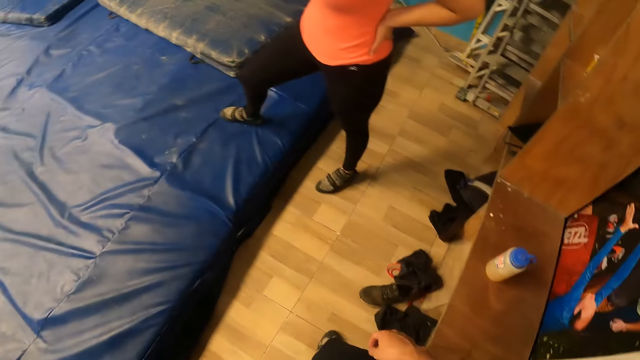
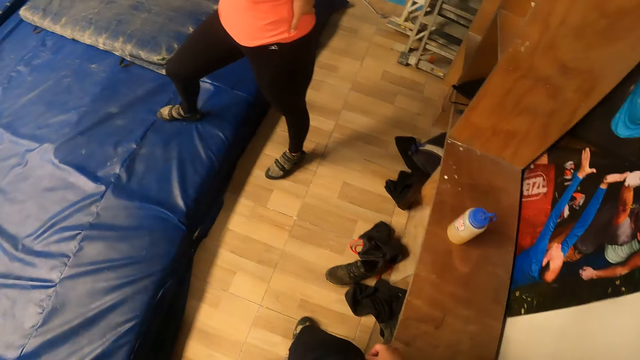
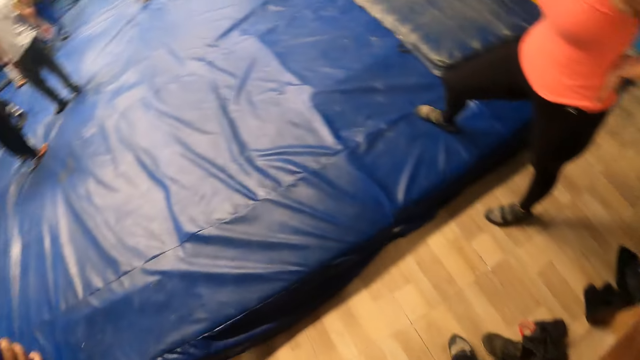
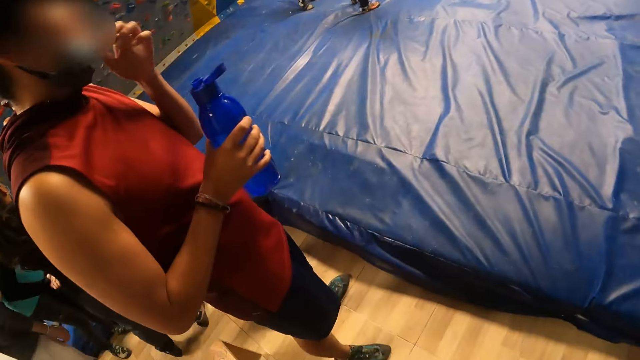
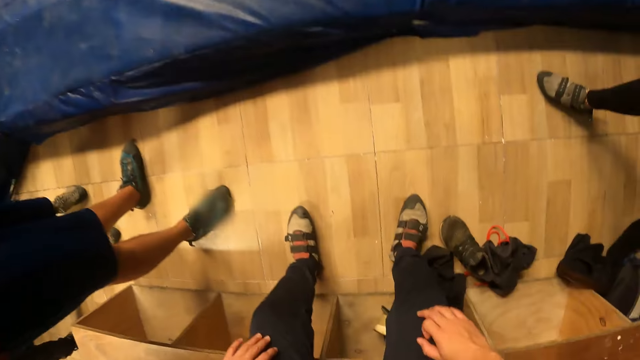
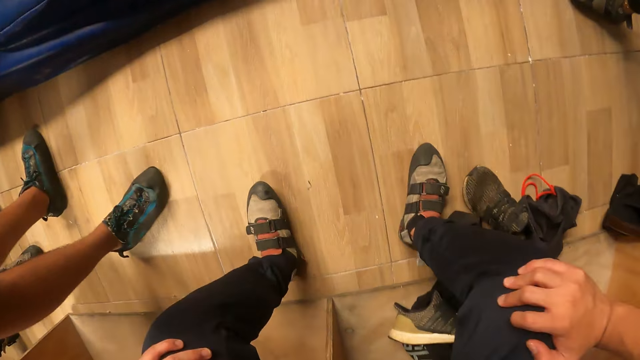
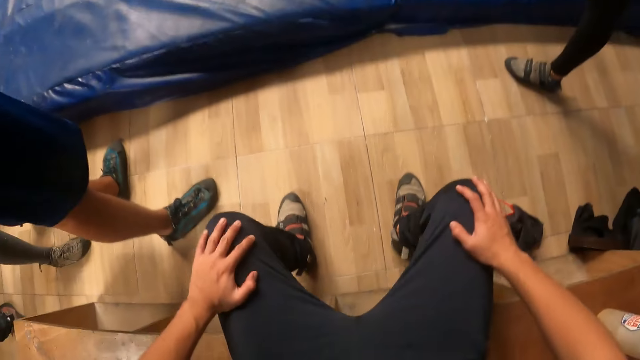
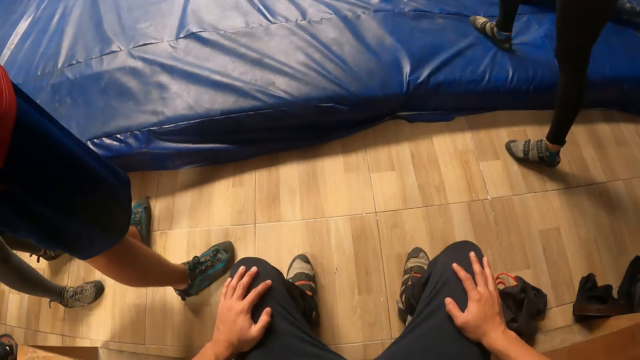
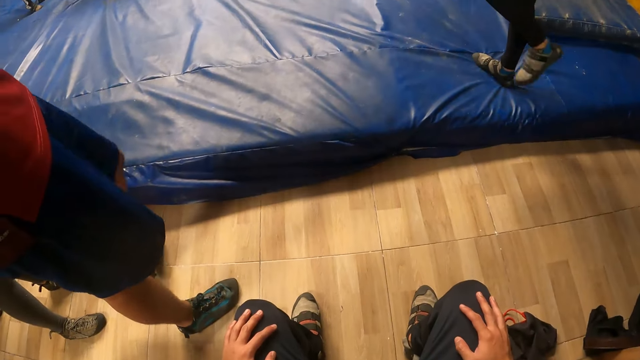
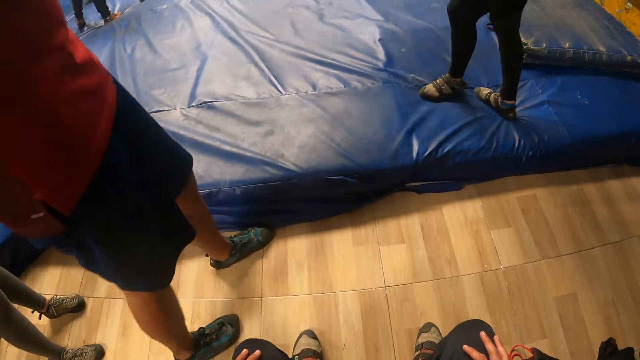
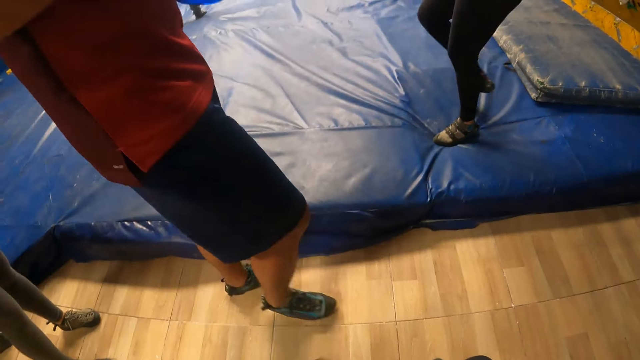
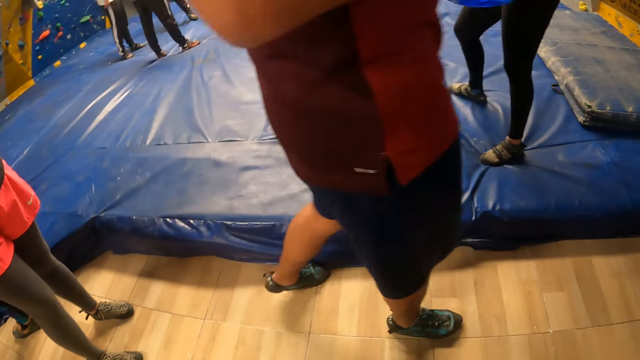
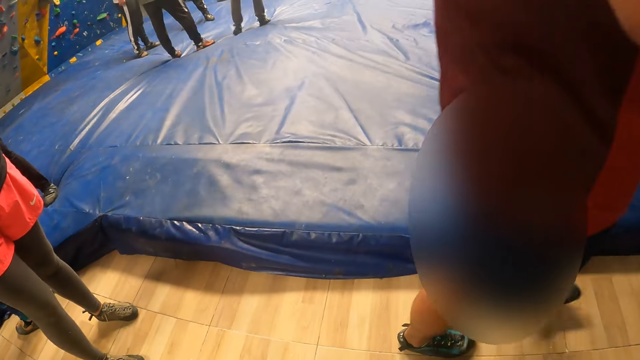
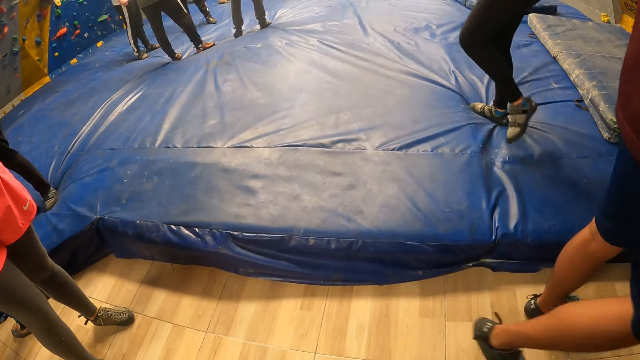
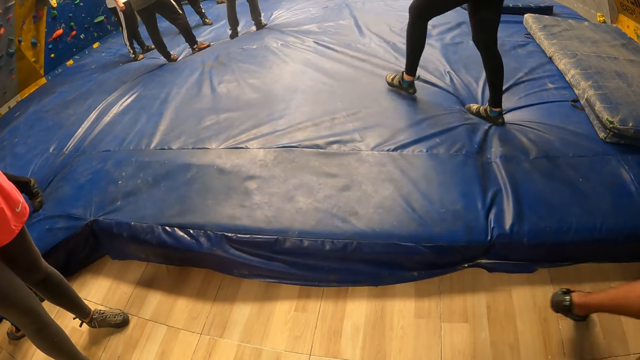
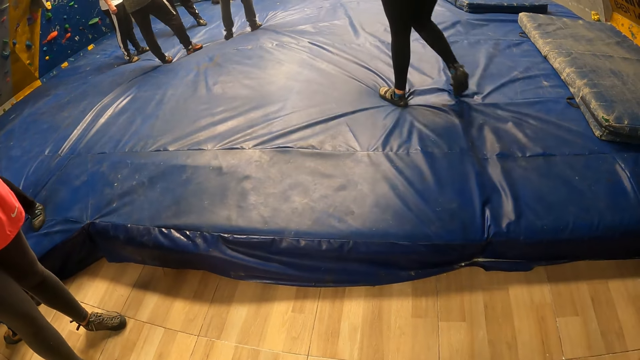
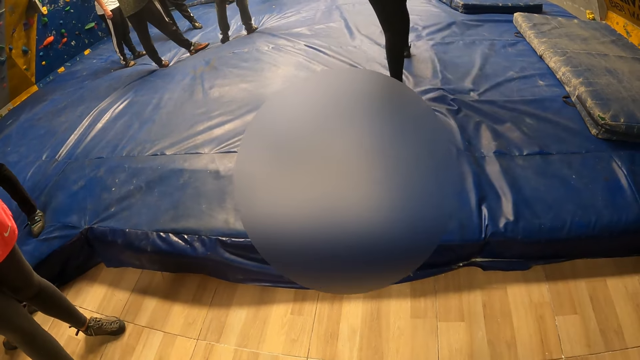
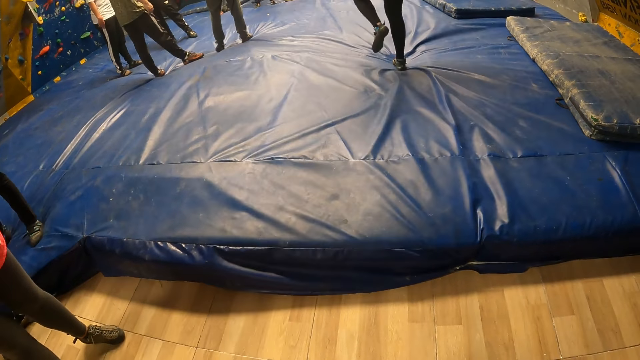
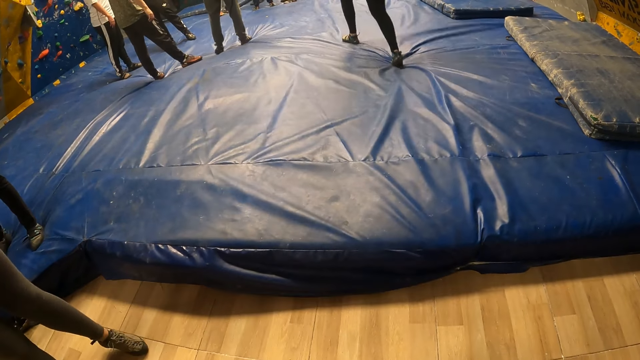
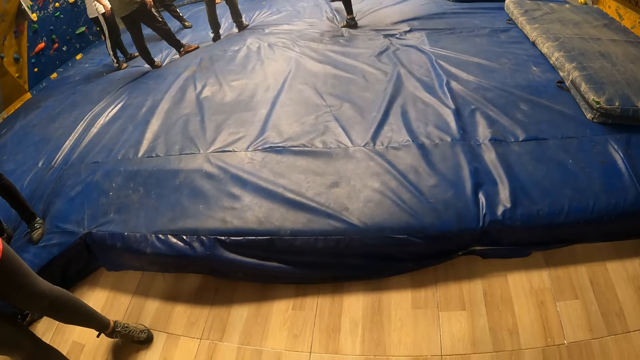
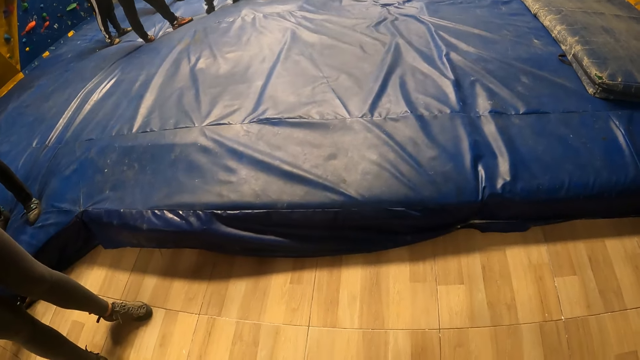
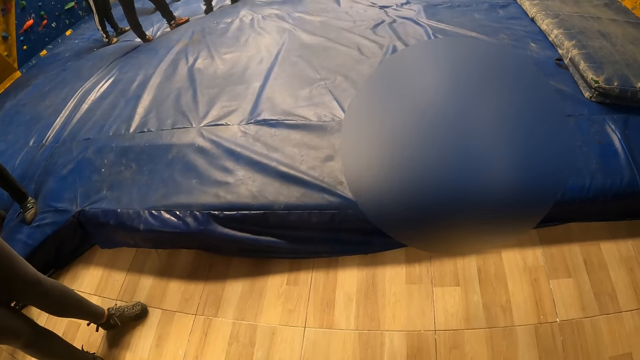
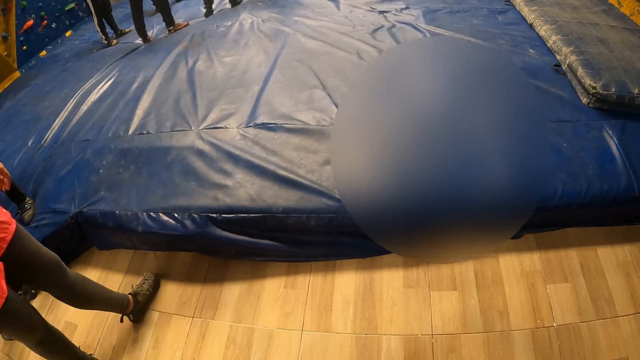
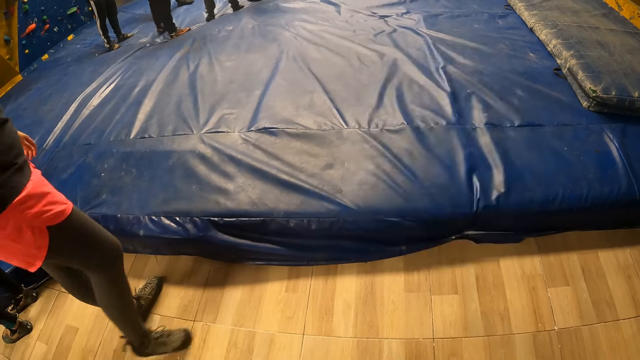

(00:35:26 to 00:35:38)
The man holds a nose mask on his face with his left hand. The camera wearer sits on a bench.

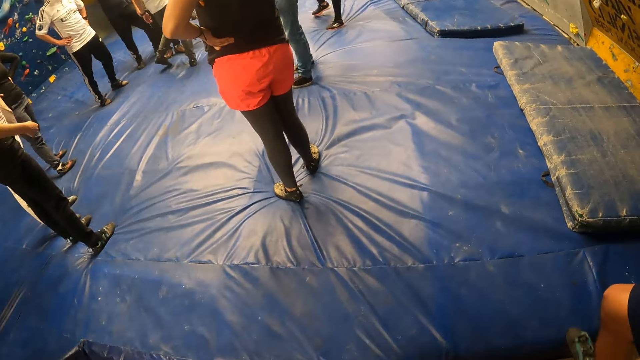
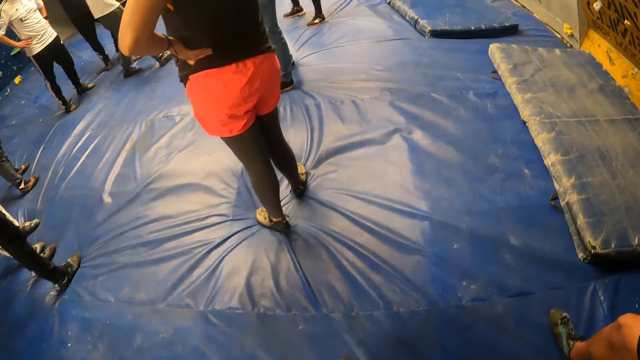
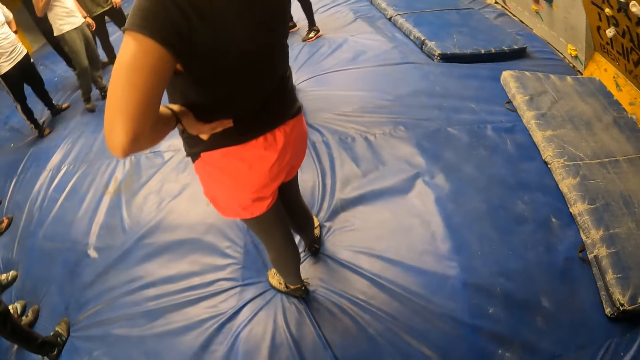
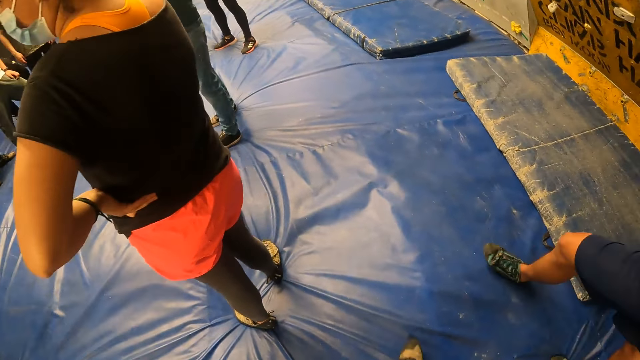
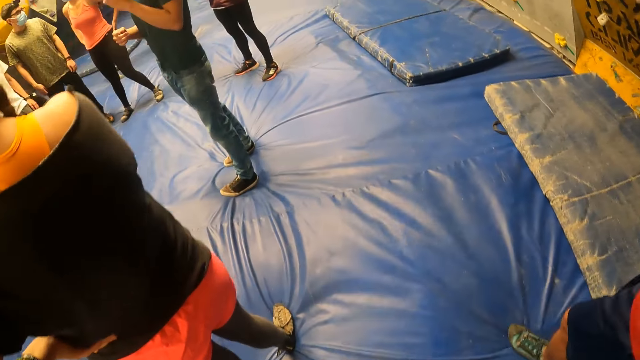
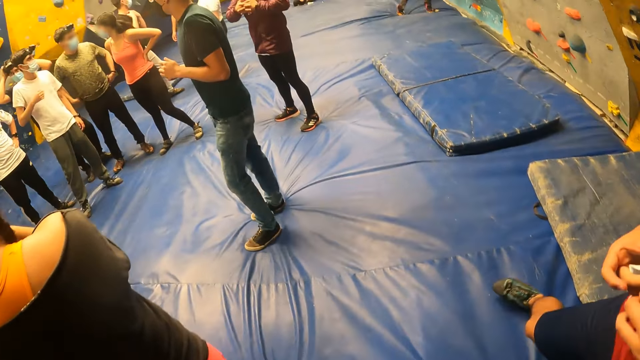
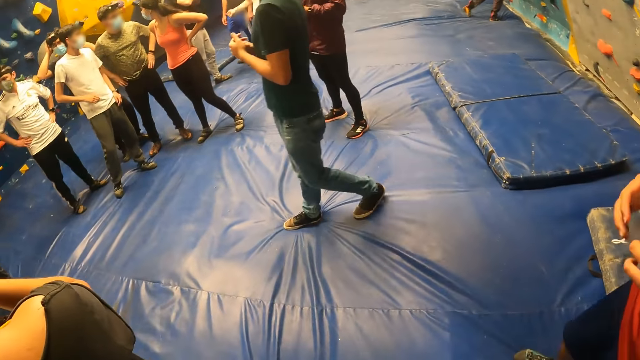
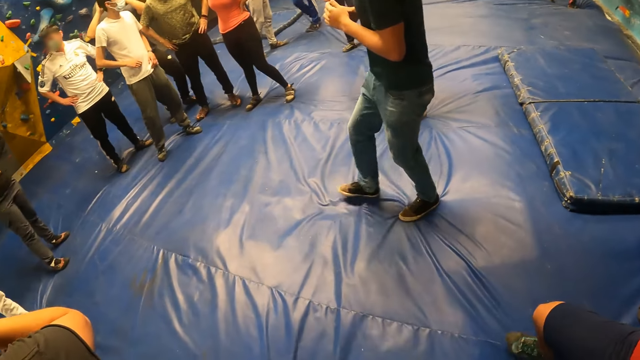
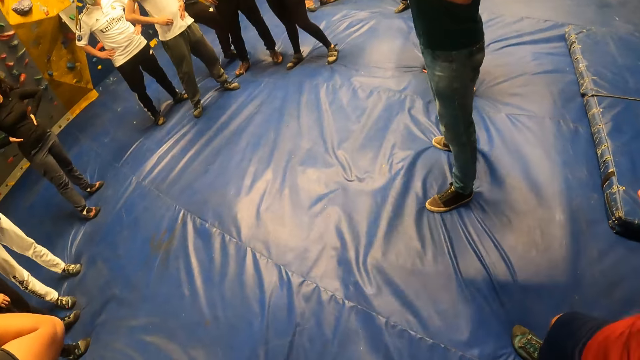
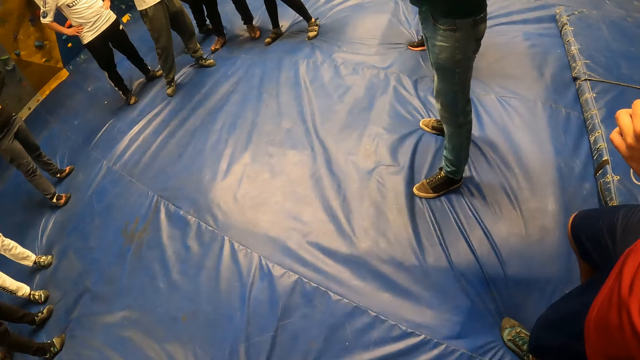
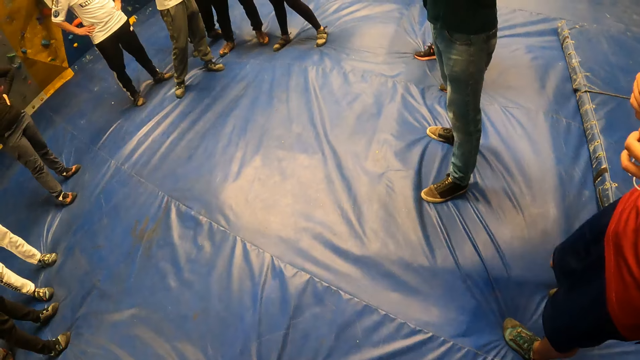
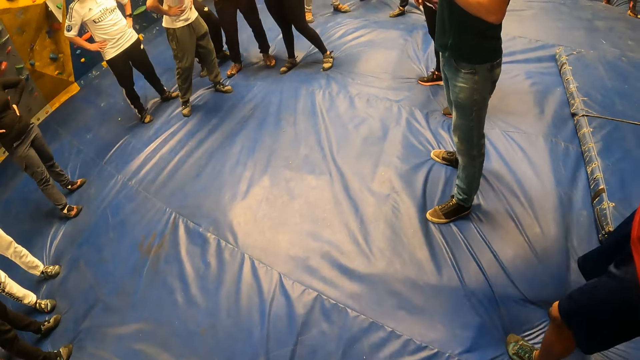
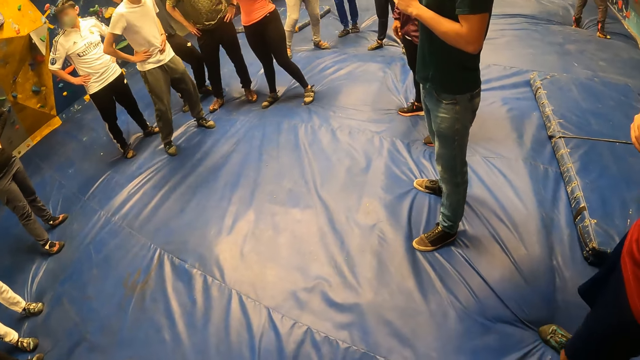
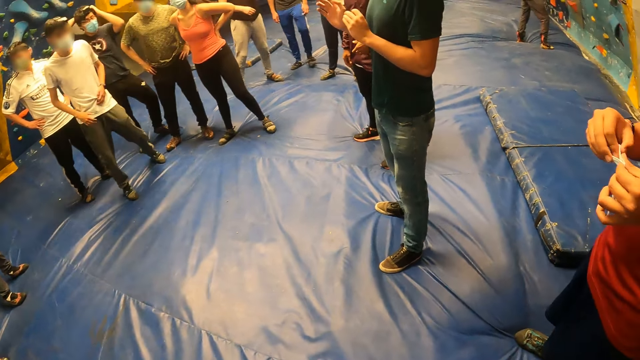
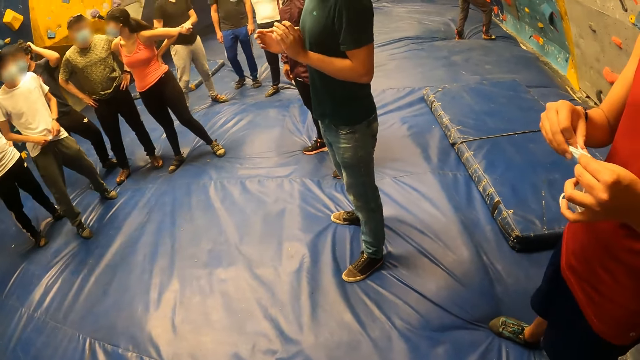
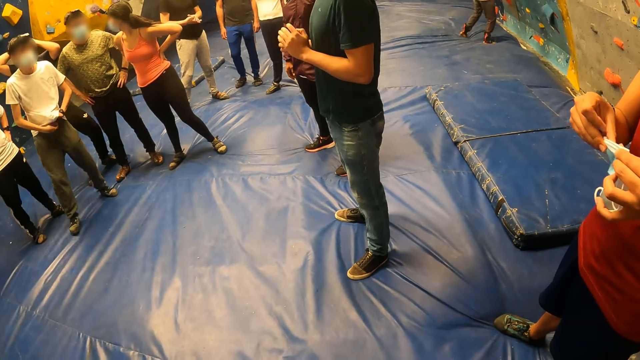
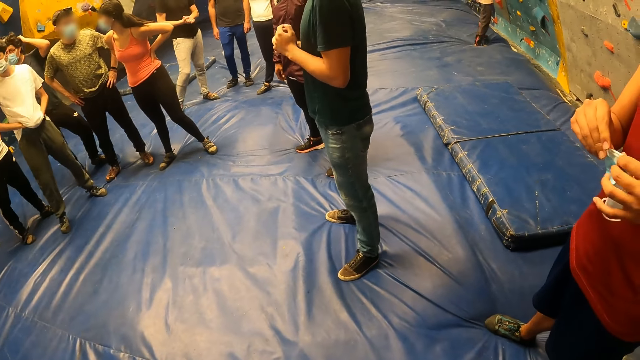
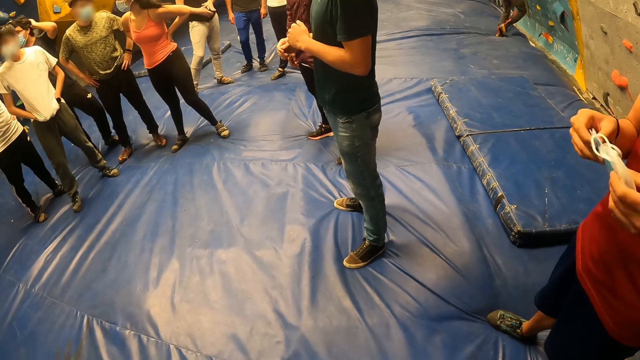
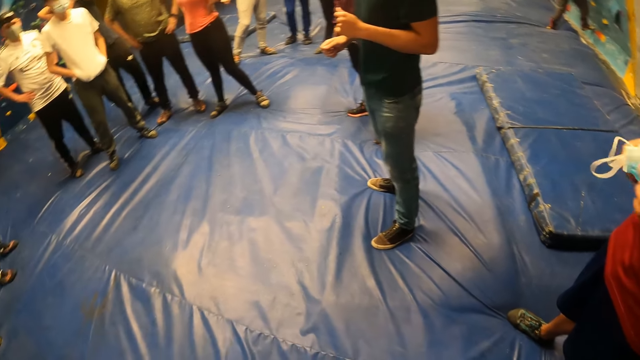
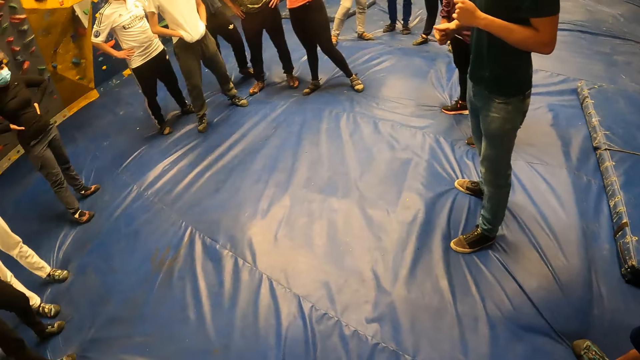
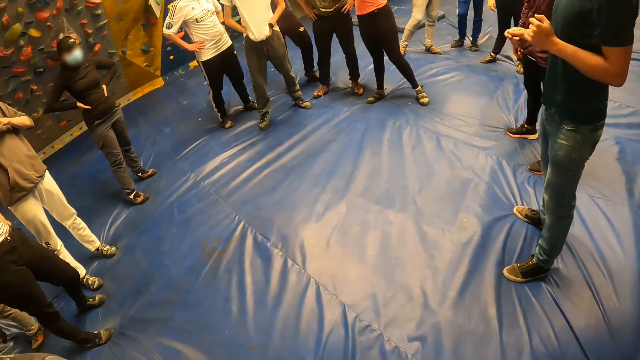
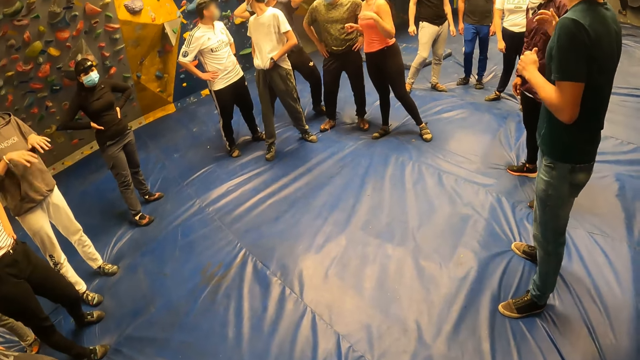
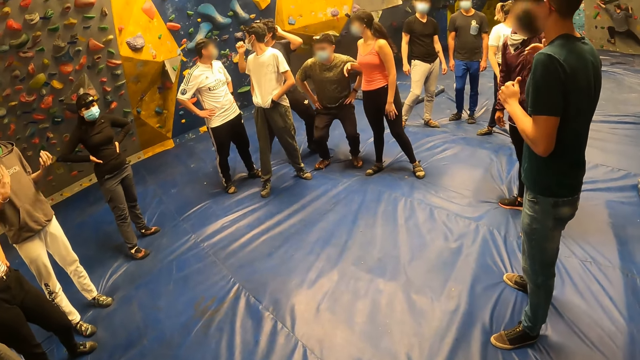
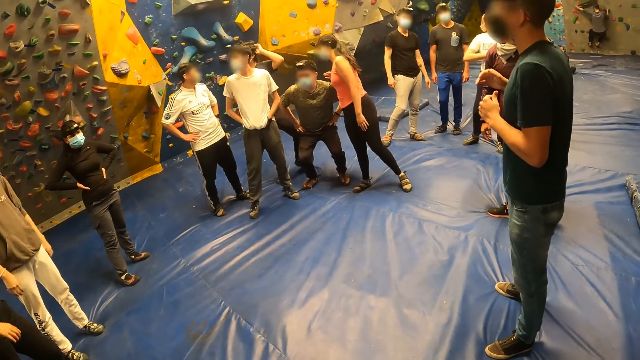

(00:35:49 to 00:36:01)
The camera wearer looks towards the bouncing castle. They walk on the bouncing castle. The man holds the nose mask with his left hand.
